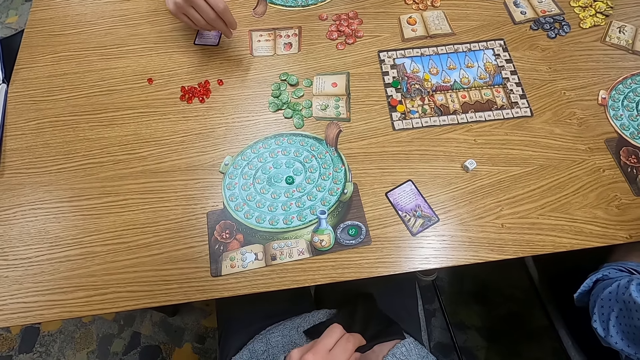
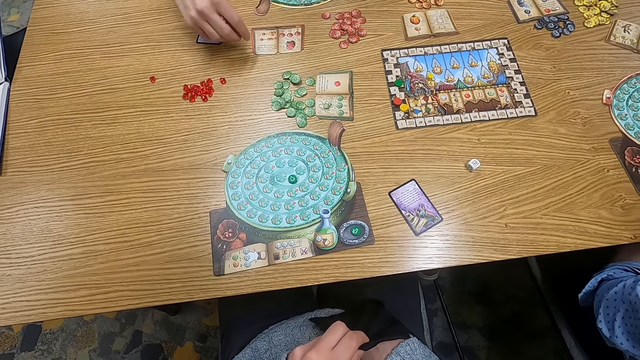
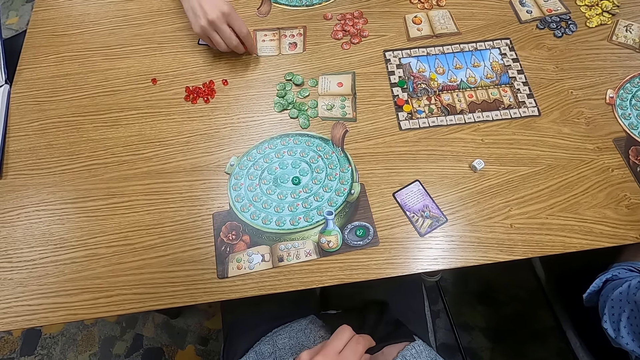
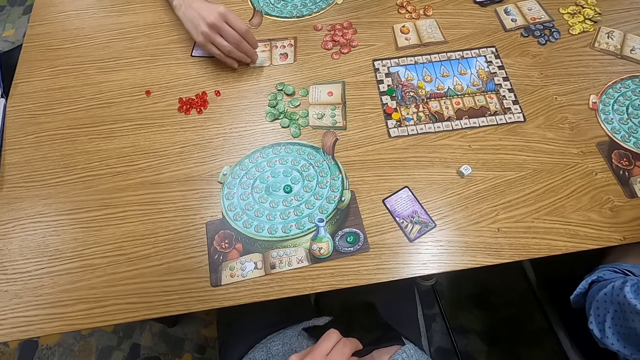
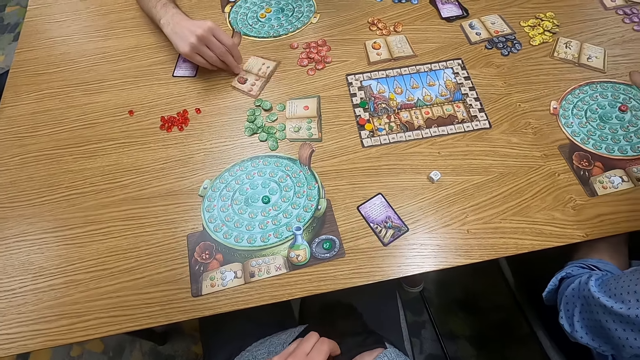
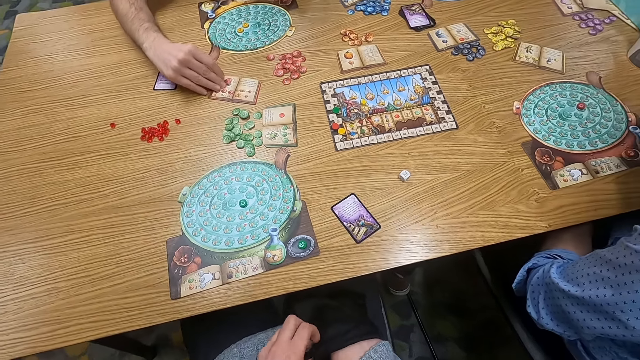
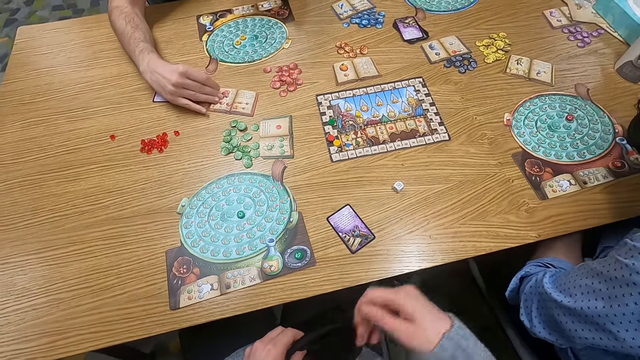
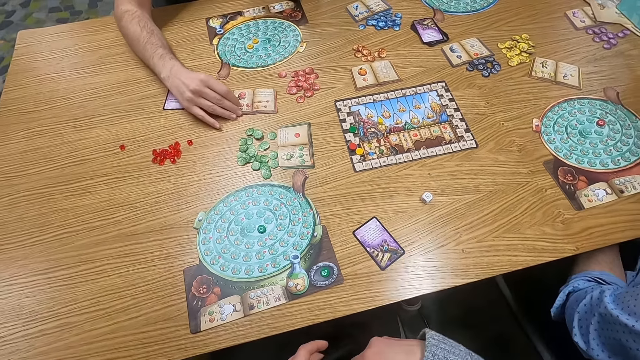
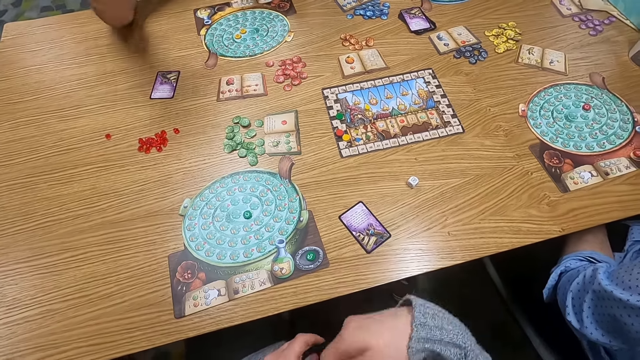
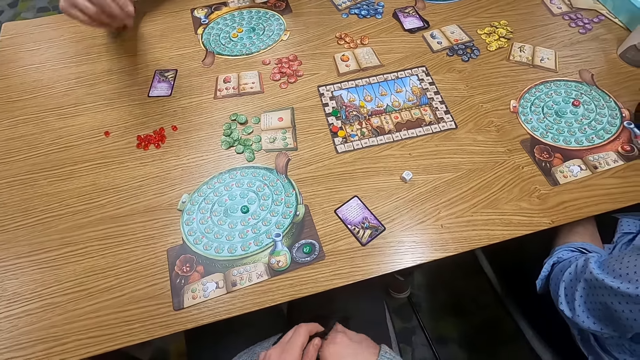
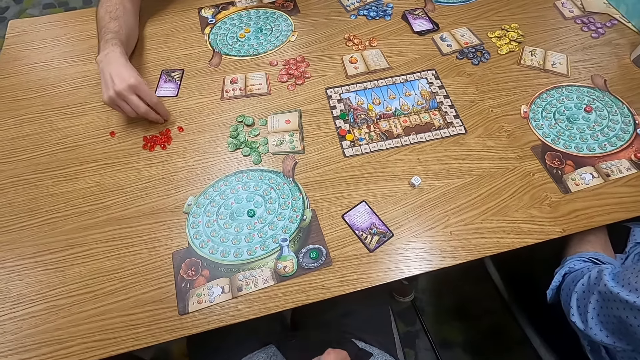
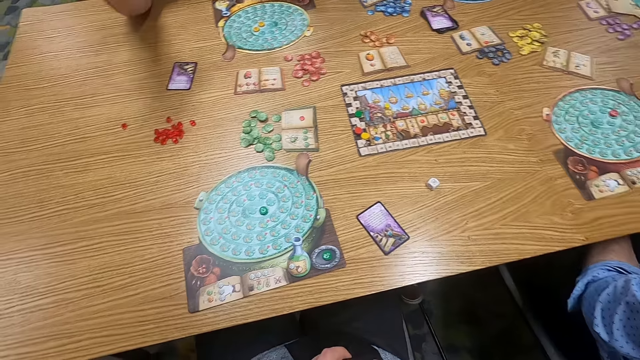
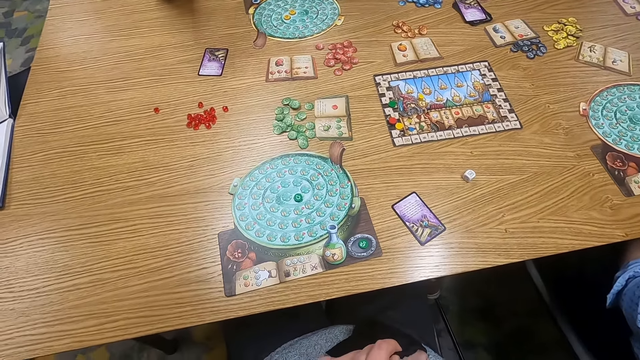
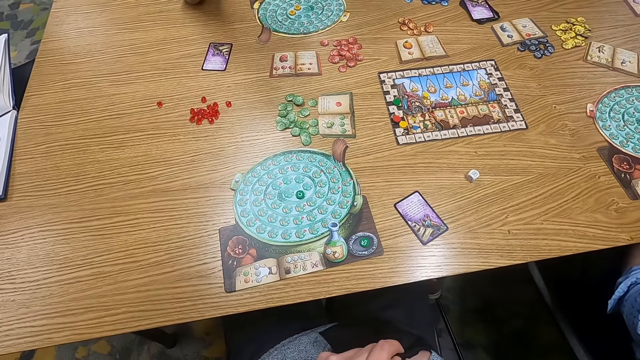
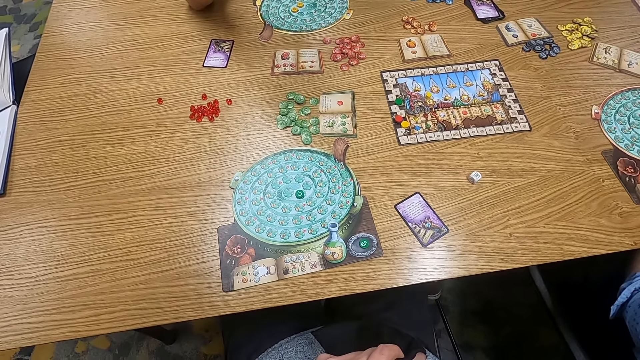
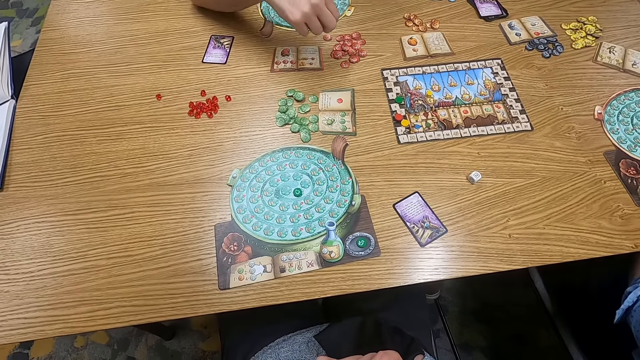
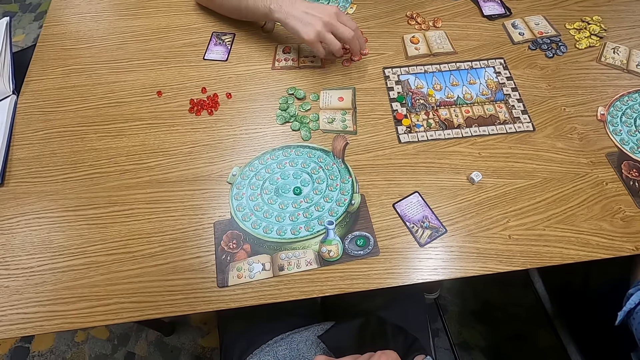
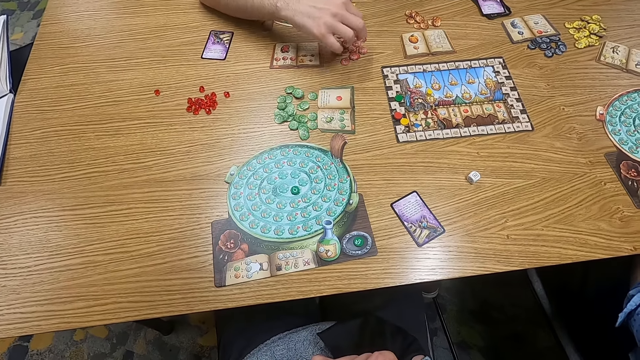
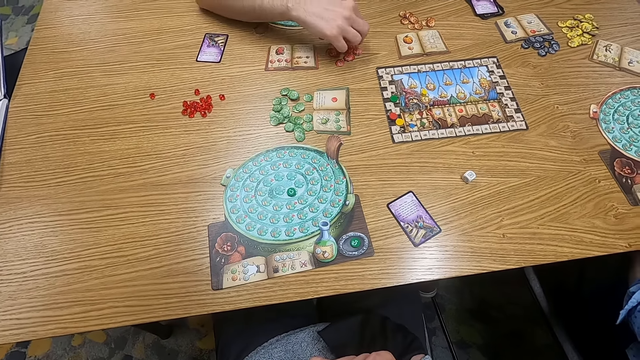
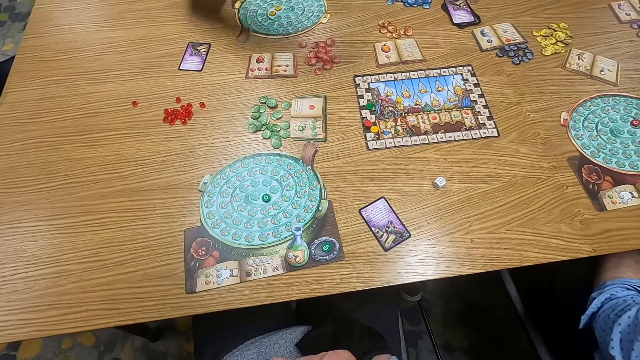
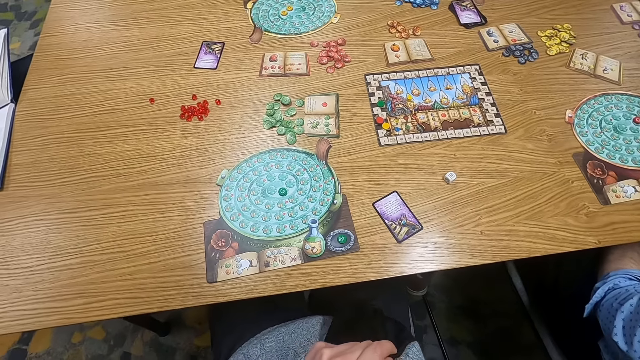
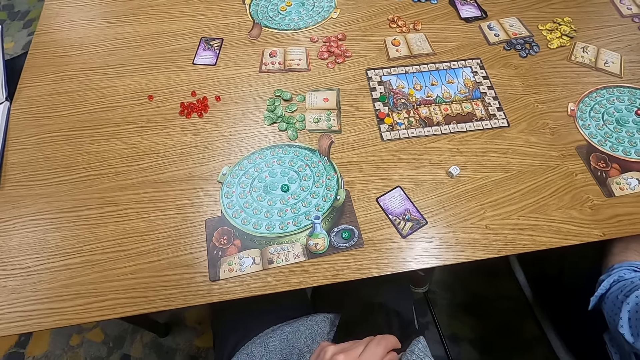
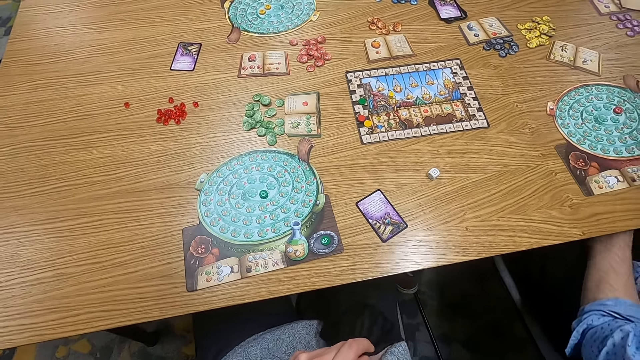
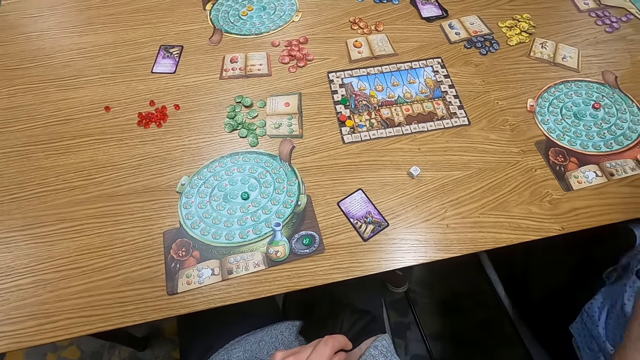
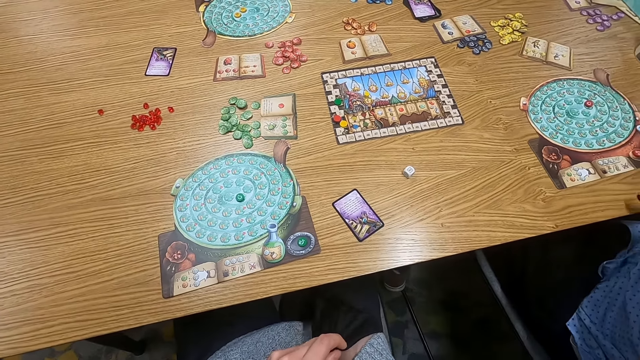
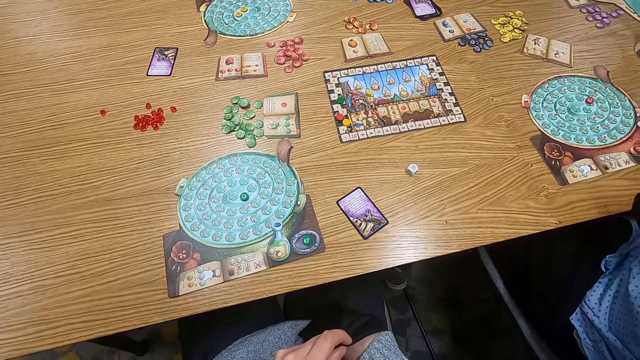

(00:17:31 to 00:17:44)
The camera wearer holds a cloth bag. A man adjusts a playing card on the table. The man turns a book. The camera wearer turns to the side. The man drops plastic tokens or a tile on the table. The camera wearer turns to the side. The man holds point tokens on the table and picks up a tile. The camera wearer turns to the side.

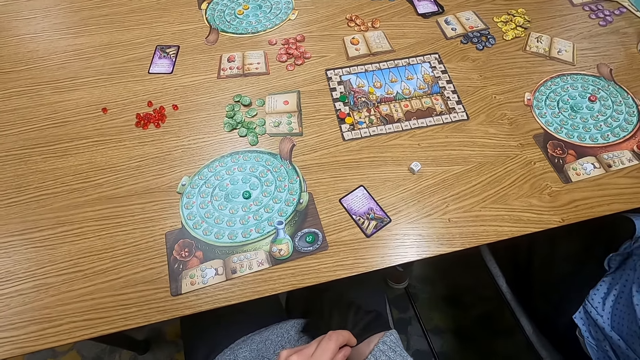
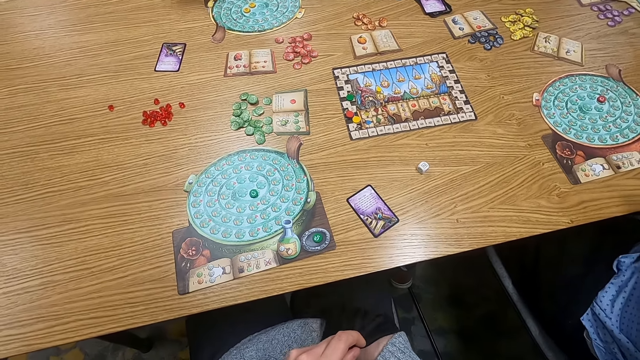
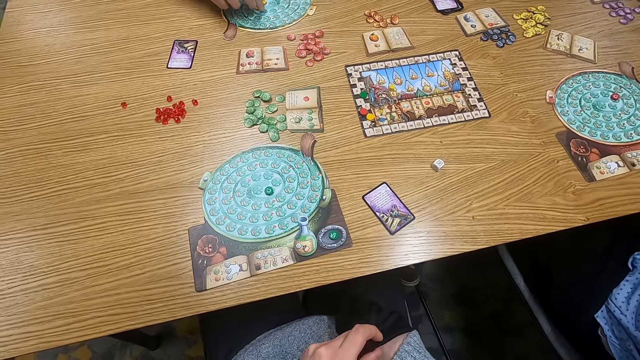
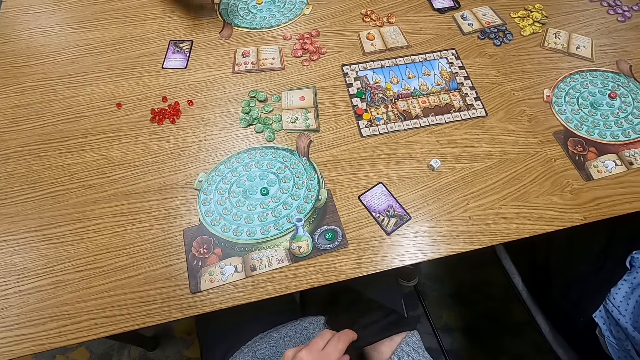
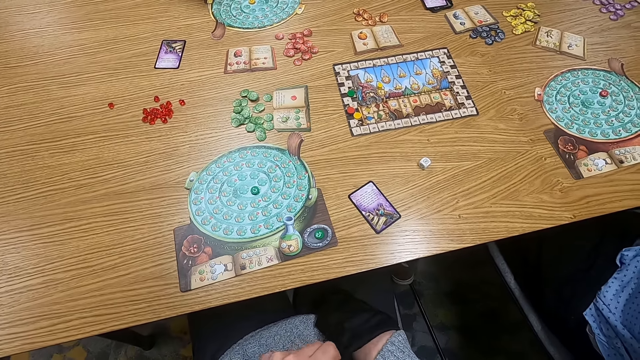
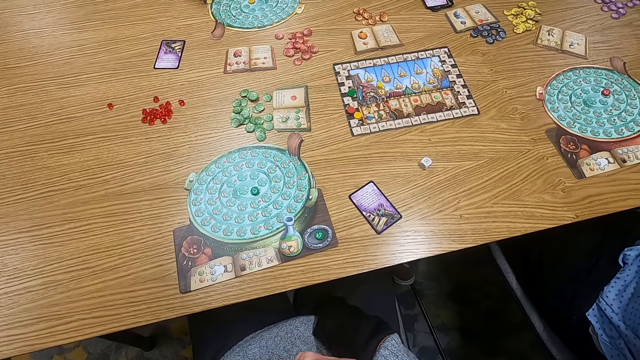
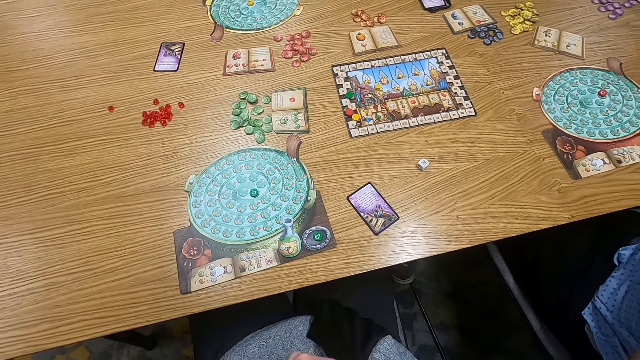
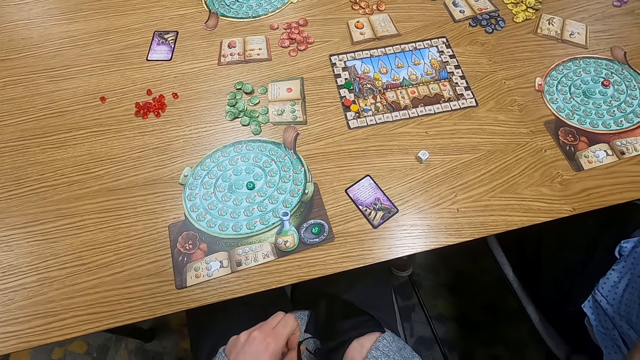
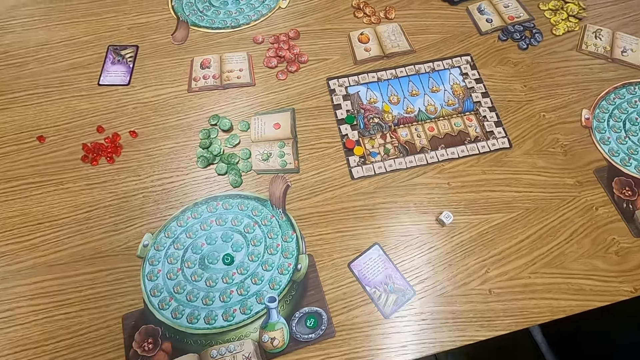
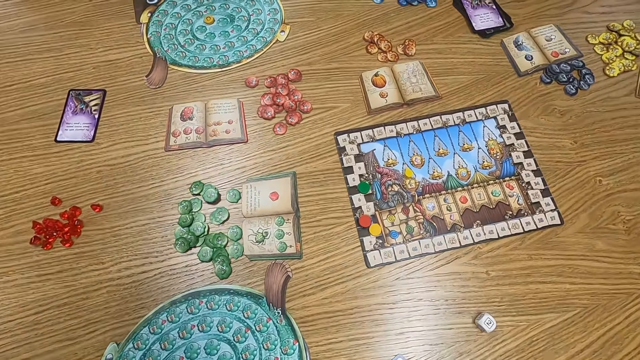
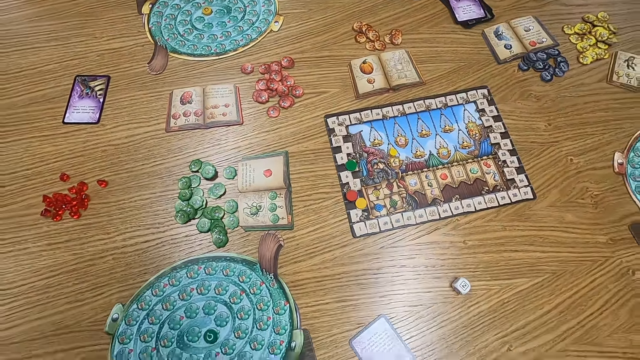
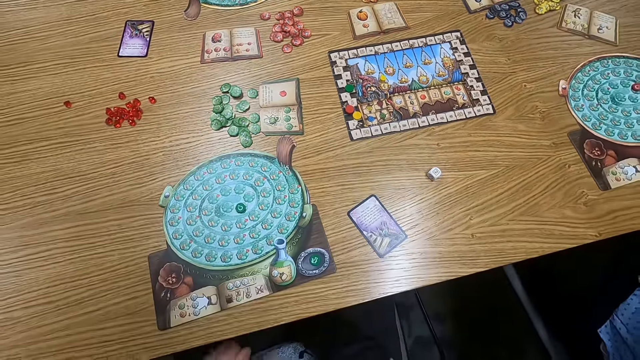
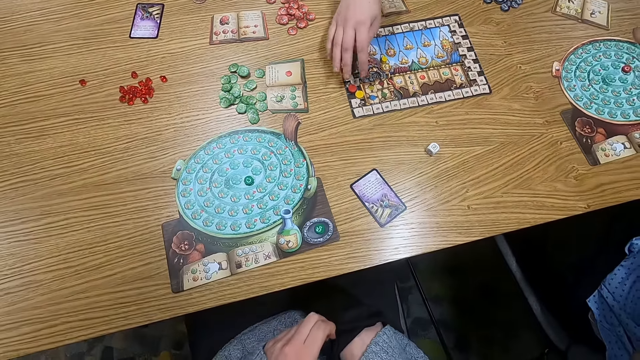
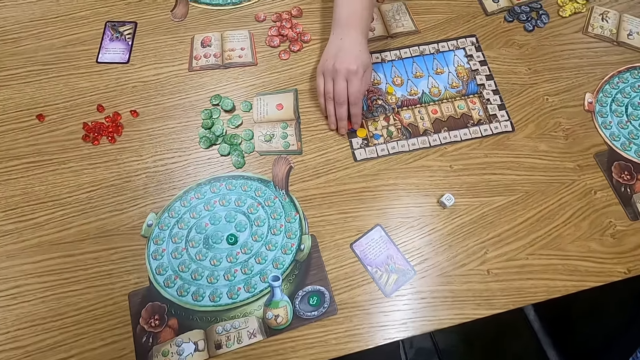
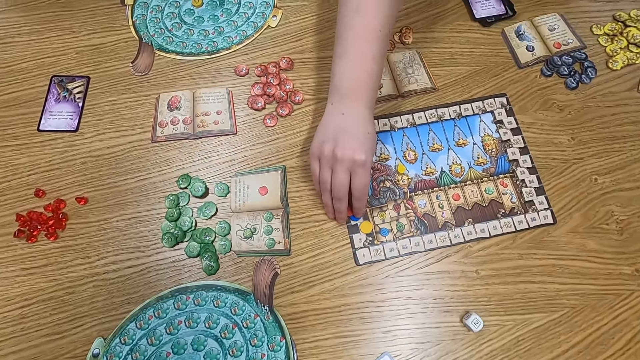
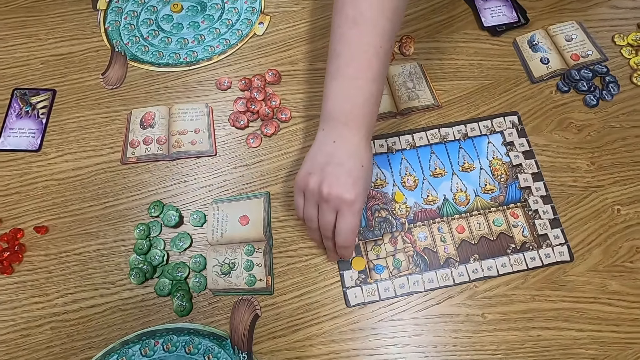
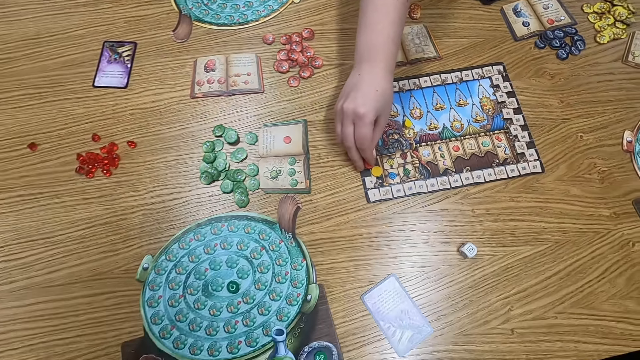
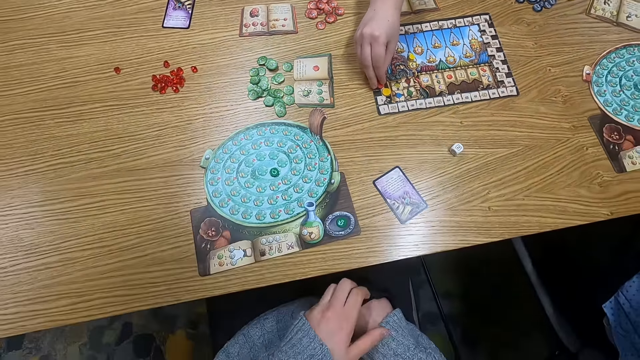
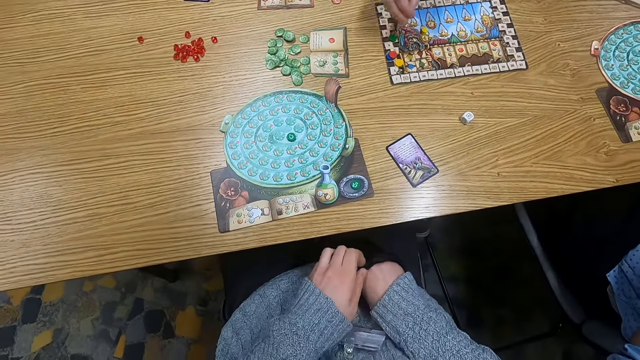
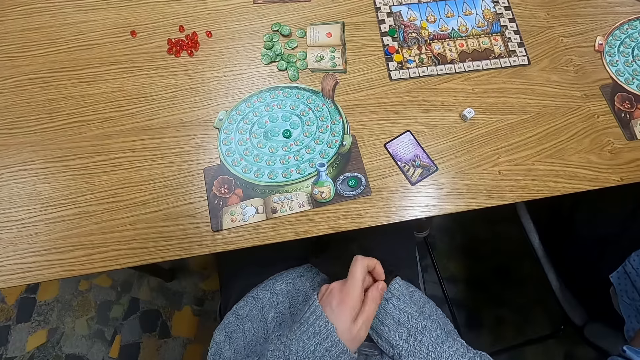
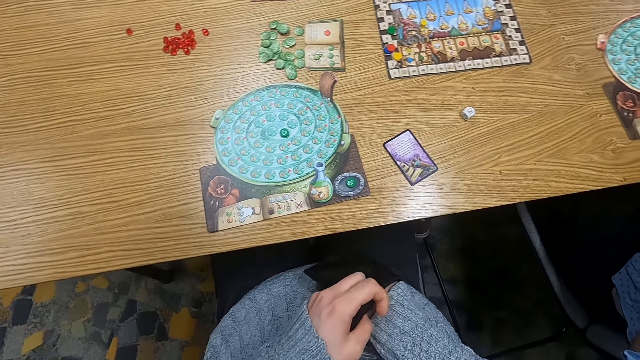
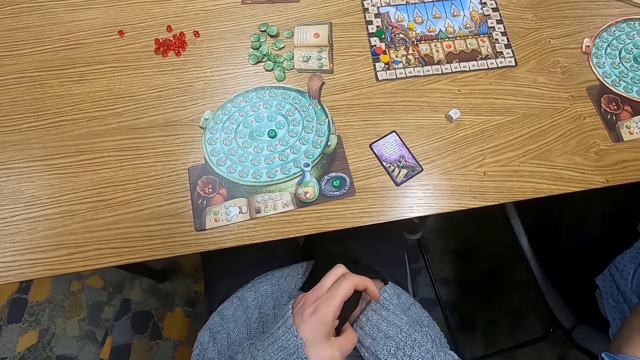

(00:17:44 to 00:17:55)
The camera wearer holds a cloth bag. Someone picks up a tile. The camera wearer turns to the side. A man holds point tokens on the table. Another person picks up a tile. The camera wearer turns to the side. The man holds the point tokens on the table. The camera wearer holds the cloth bag.
